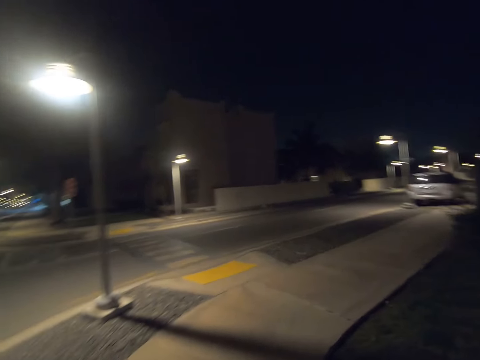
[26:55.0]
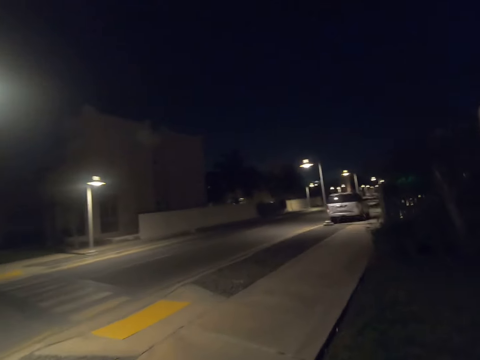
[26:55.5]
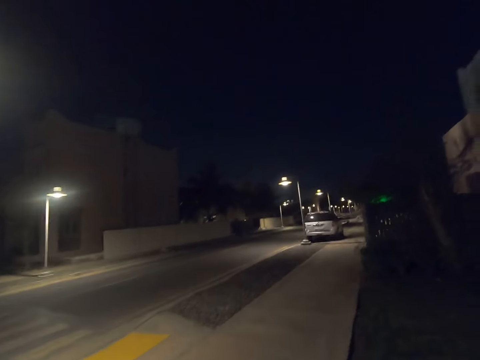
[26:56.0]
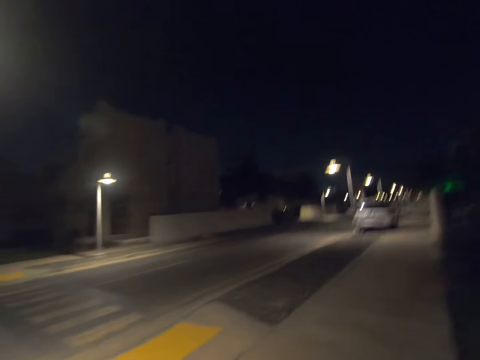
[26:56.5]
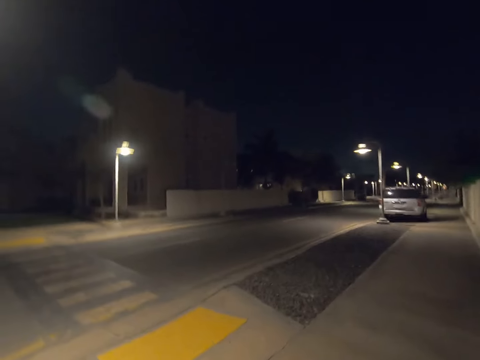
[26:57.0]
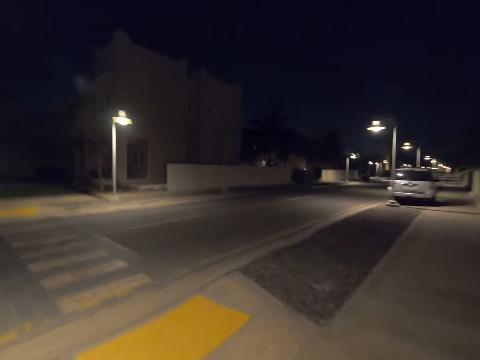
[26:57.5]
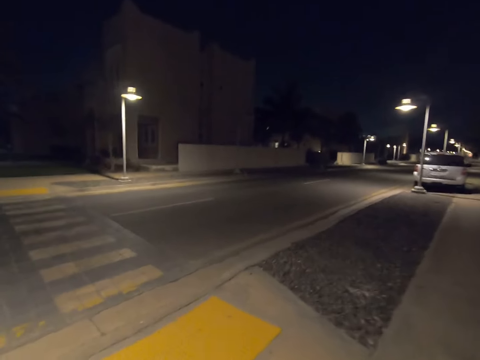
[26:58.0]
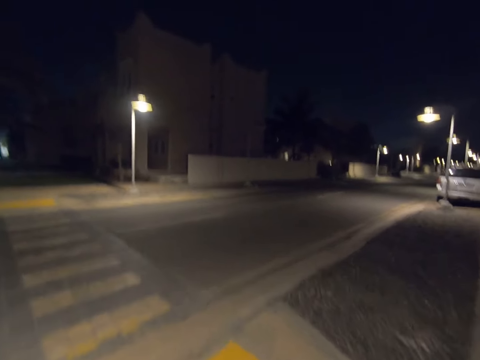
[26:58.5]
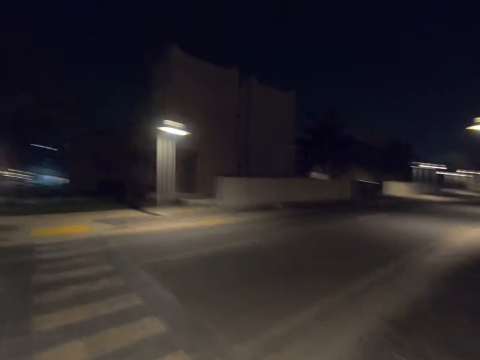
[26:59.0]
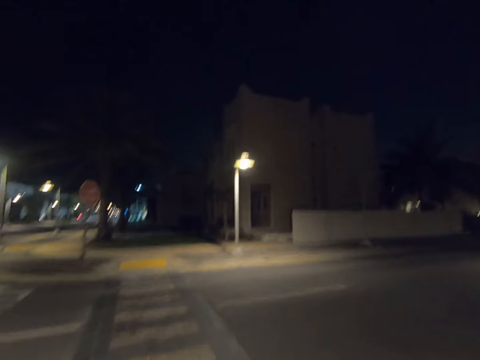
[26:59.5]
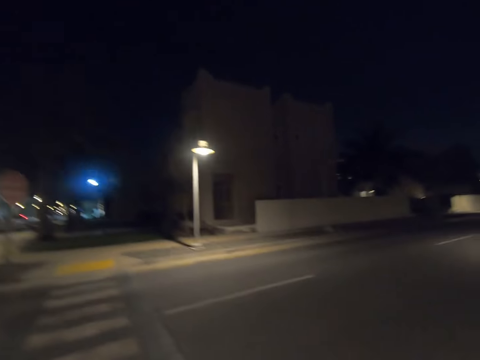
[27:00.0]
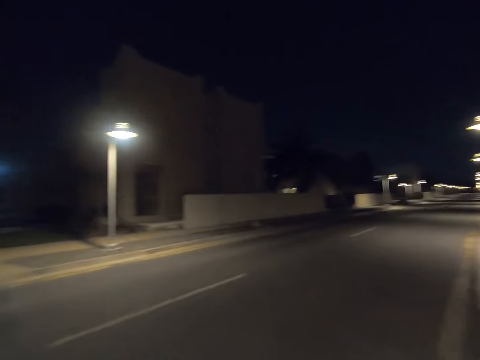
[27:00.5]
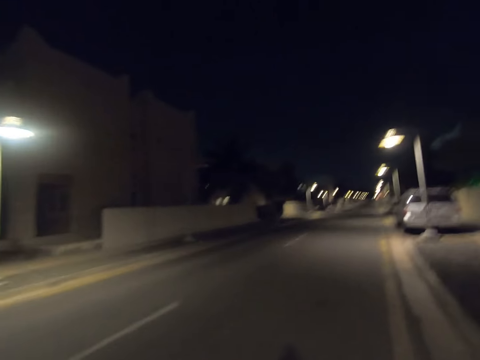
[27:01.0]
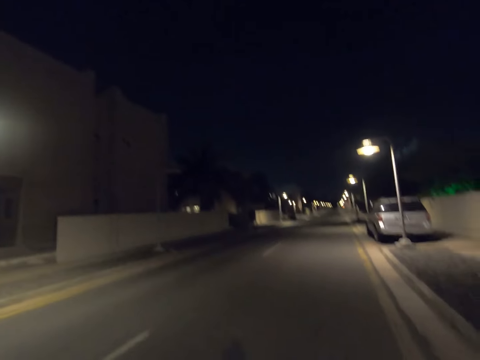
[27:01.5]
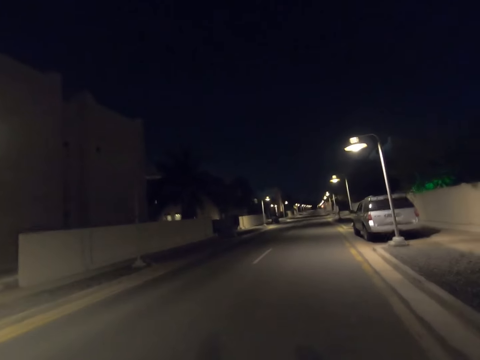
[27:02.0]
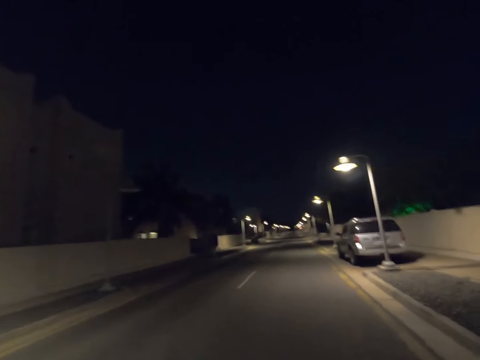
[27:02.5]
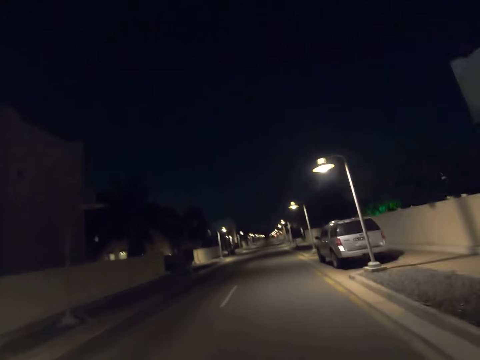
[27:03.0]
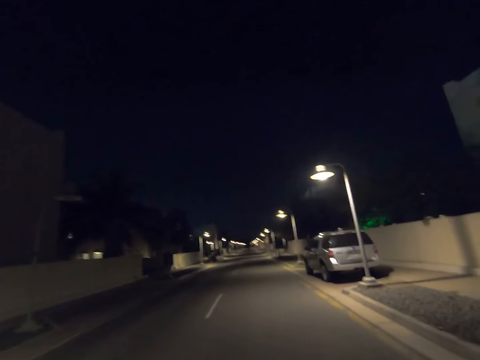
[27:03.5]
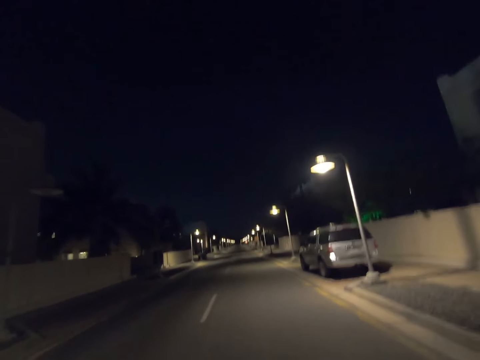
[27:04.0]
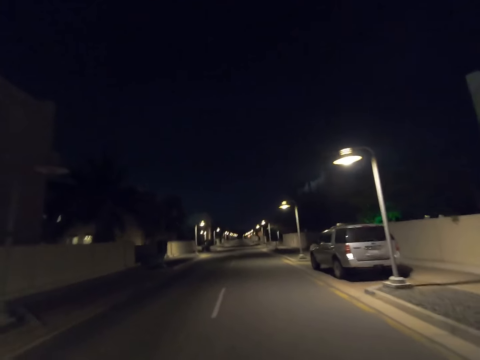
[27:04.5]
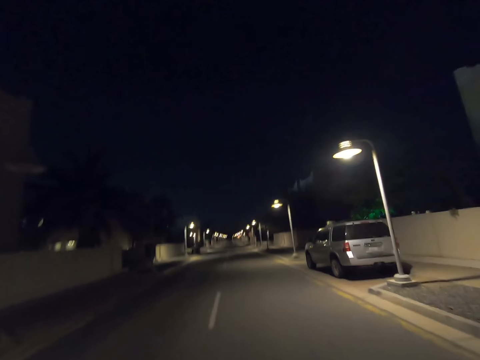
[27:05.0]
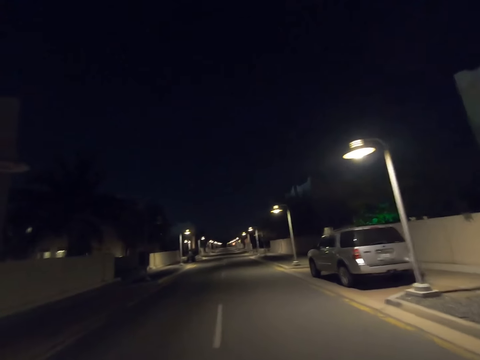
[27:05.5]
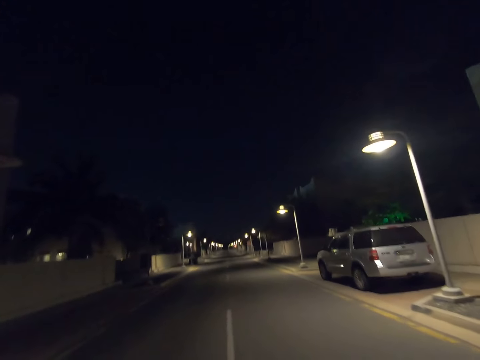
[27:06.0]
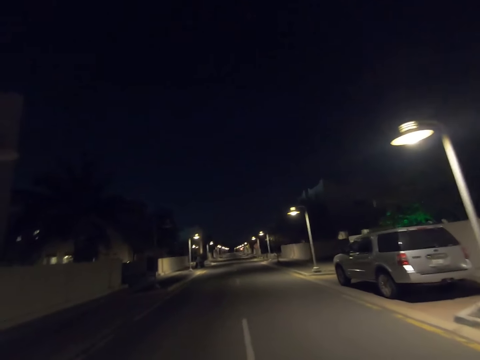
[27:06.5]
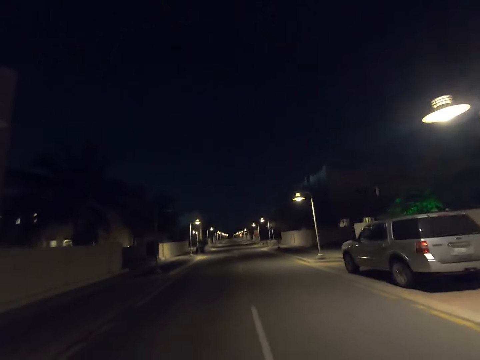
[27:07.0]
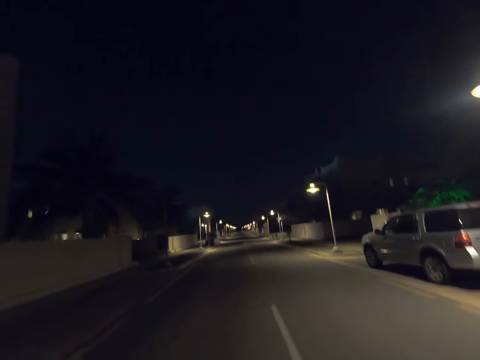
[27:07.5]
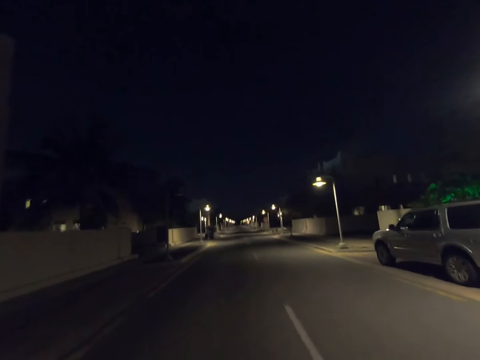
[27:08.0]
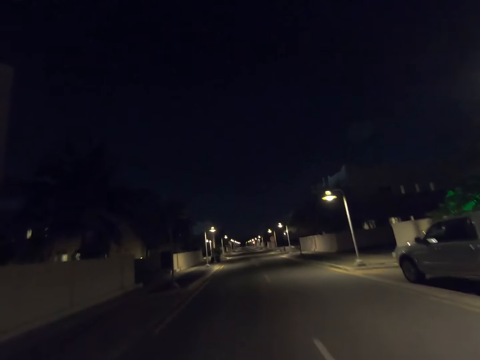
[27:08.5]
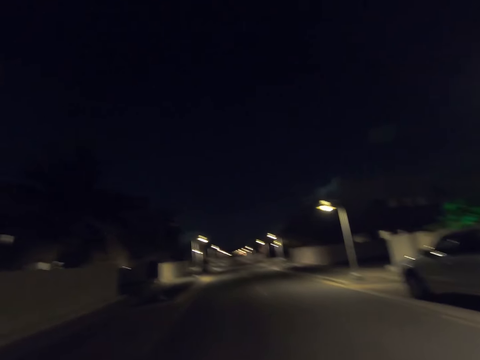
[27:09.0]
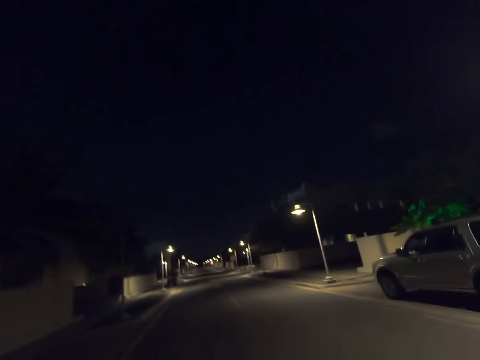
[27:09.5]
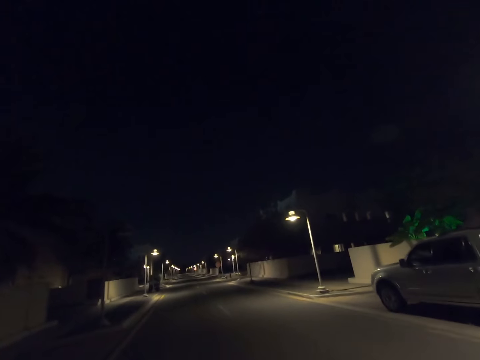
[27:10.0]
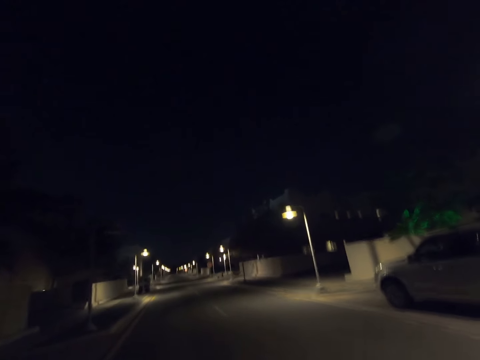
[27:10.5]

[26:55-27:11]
The camera wearer turns right. They walk left. They cross the road. They look right. They walk on the road.

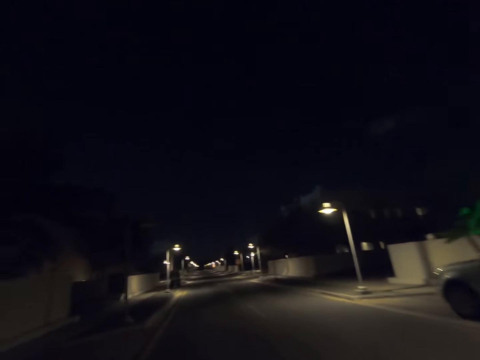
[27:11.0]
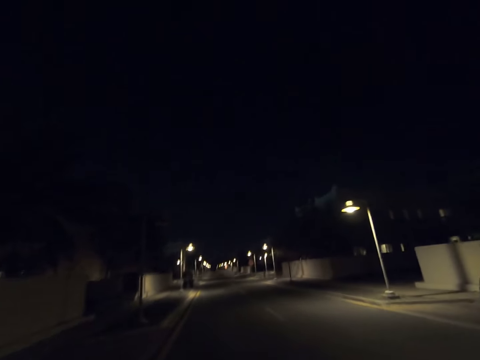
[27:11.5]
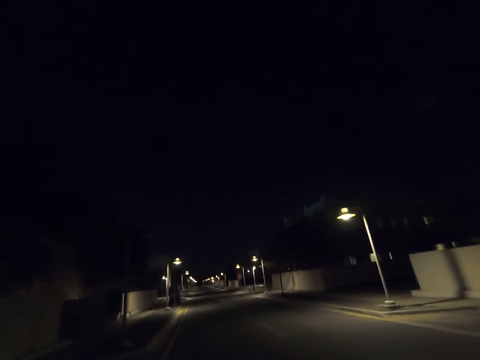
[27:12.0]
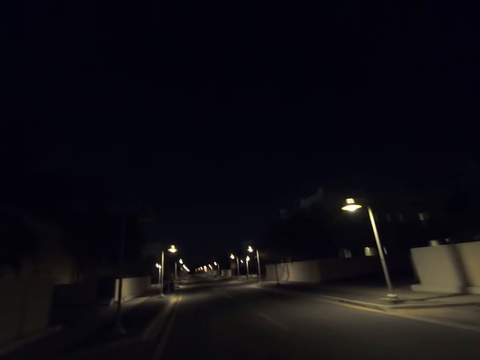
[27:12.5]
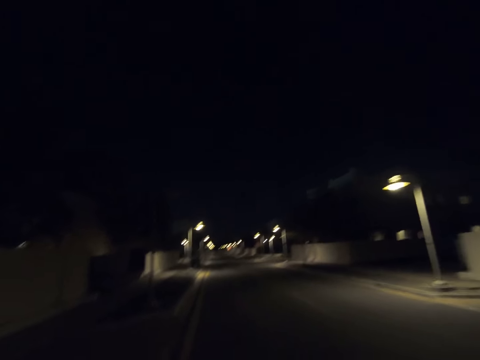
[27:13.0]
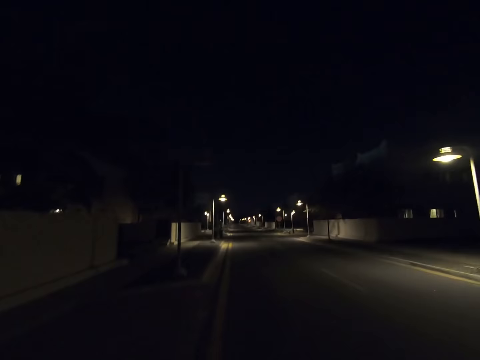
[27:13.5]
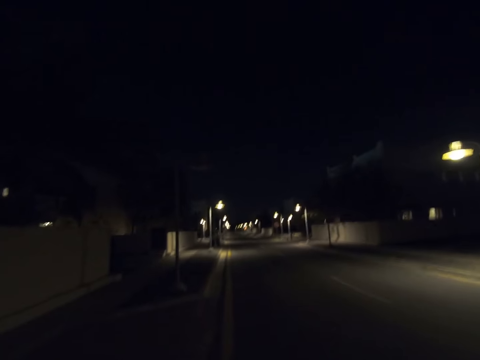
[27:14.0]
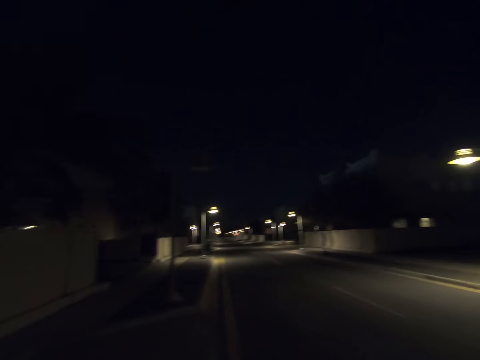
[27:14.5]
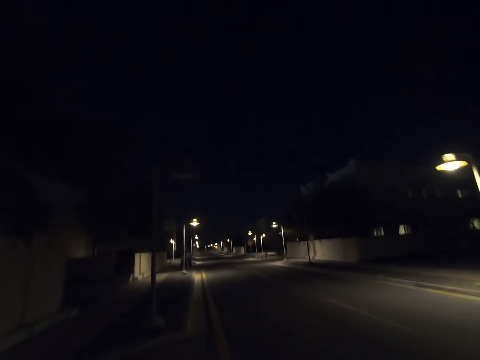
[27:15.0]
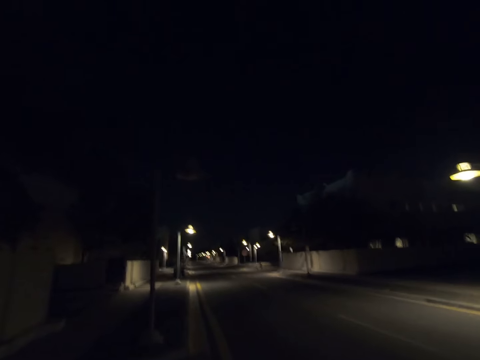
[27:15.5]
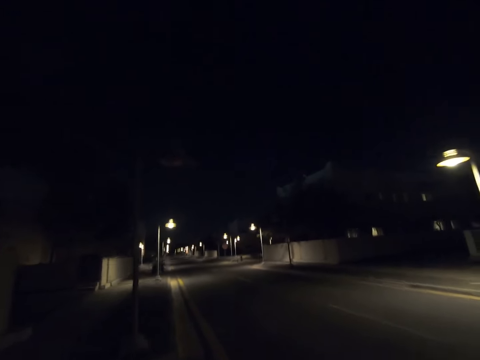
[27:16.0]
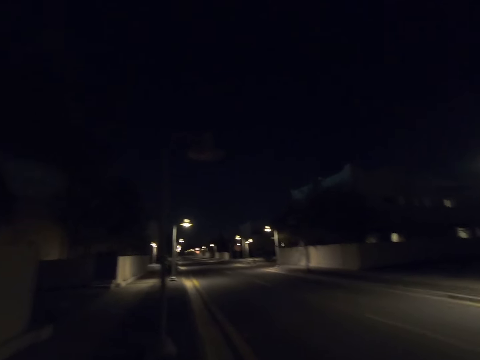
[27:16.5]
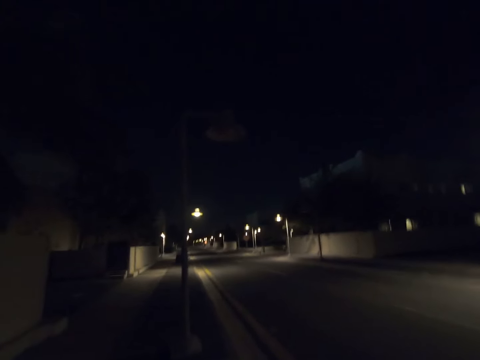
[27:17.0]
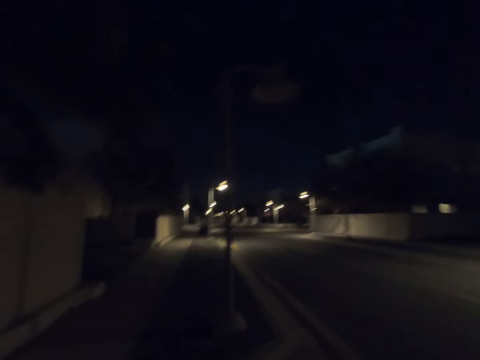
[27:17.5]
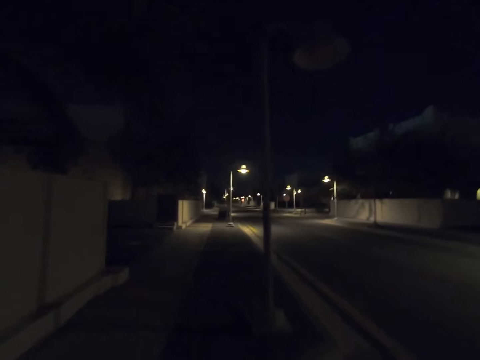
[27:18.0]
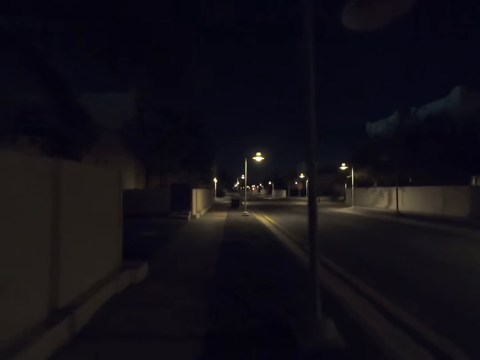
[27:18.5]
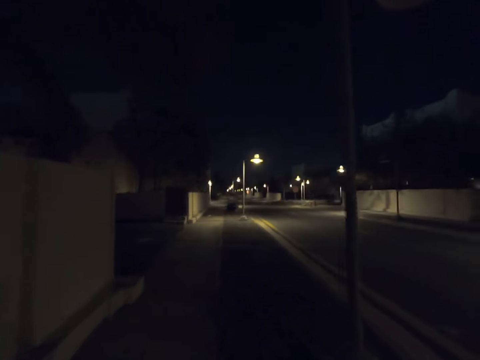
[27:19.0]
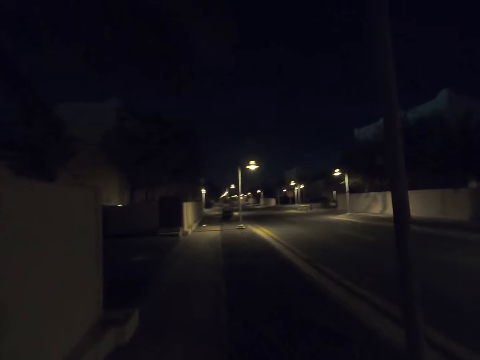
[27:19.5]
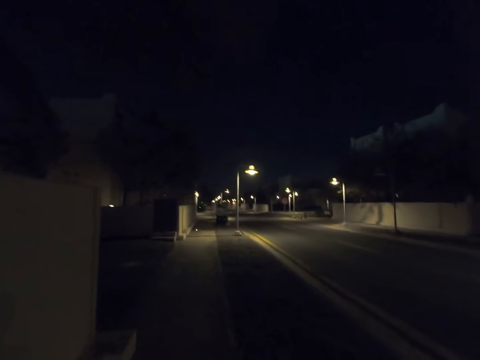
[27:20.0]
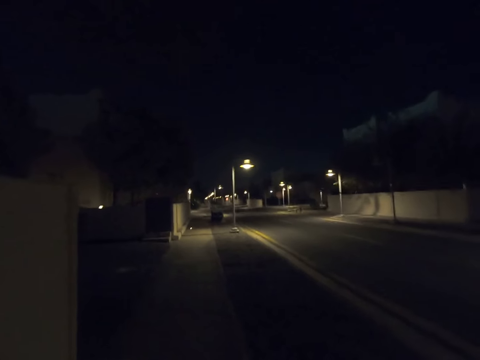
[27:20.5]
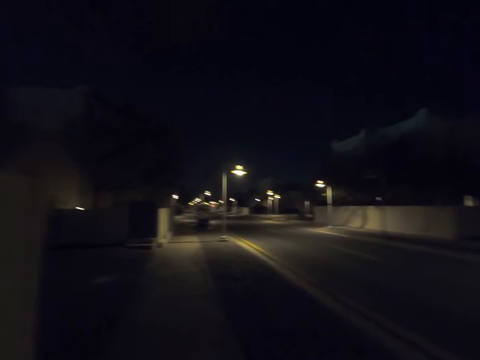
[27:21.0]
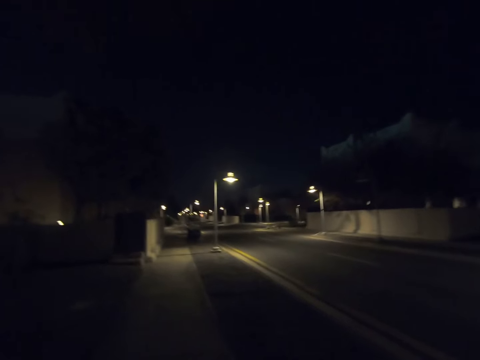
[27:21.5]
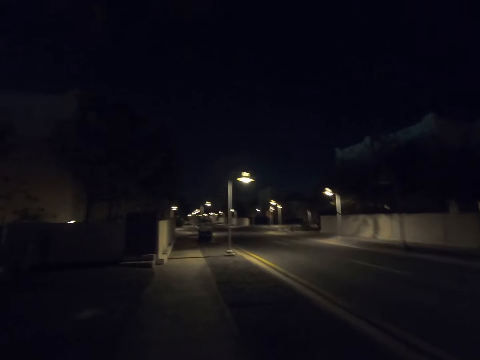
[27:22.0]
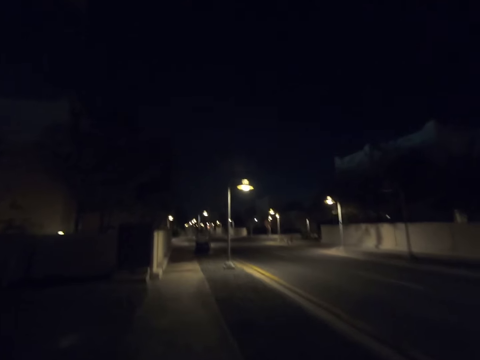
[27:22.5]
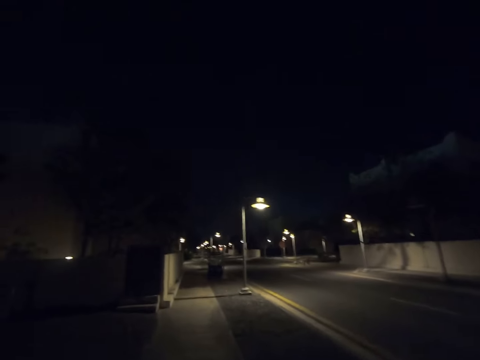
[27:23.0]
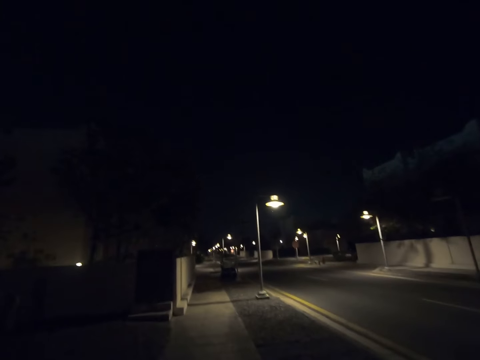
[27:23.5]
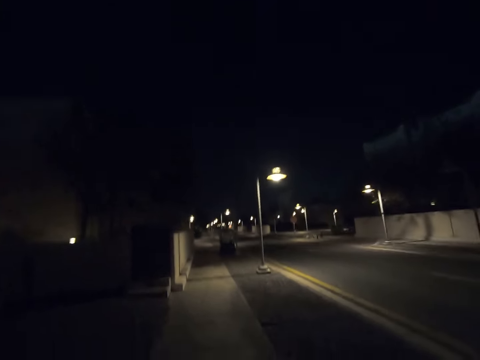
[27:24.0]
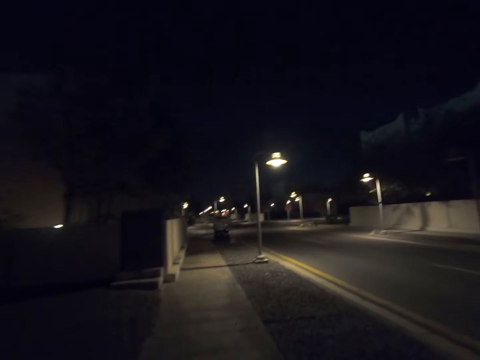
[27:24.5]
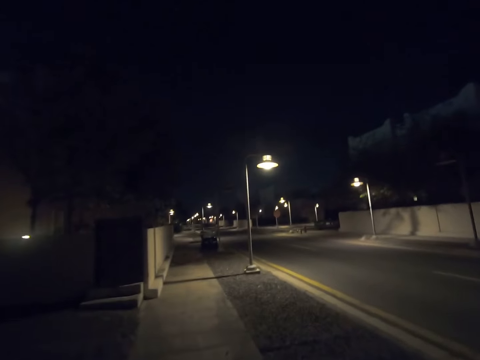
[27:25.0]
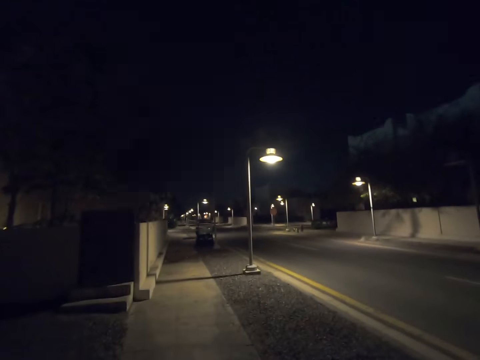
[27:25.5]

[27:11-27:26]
The camera wearer walks right. They walk on the pavement. They walk forward.
